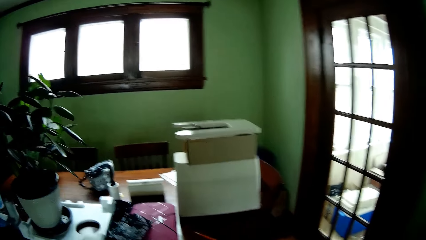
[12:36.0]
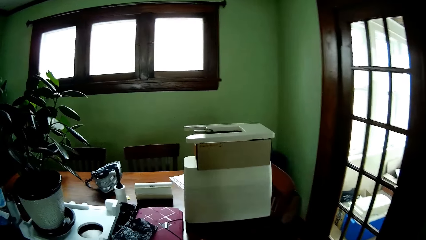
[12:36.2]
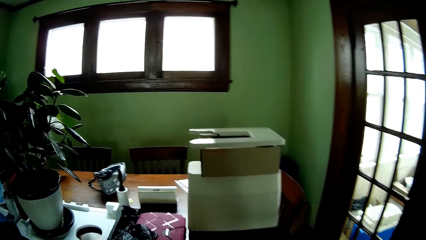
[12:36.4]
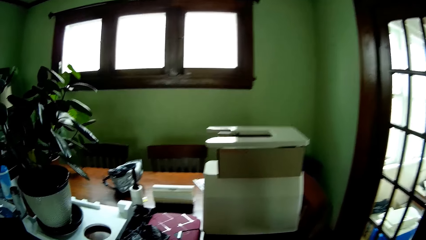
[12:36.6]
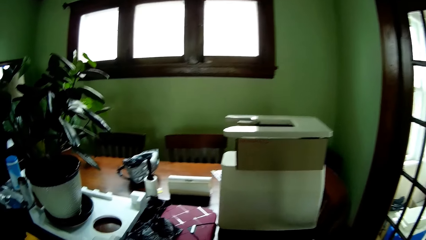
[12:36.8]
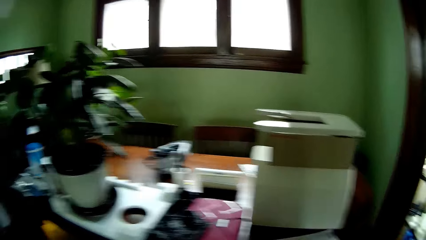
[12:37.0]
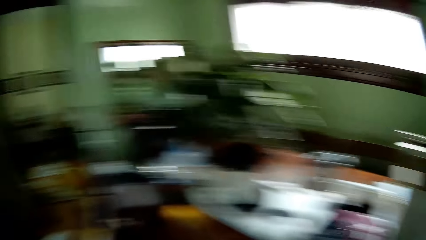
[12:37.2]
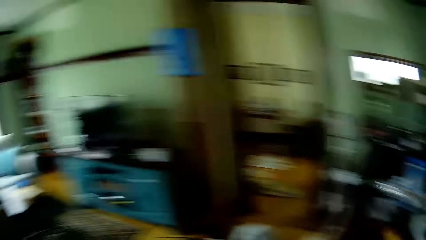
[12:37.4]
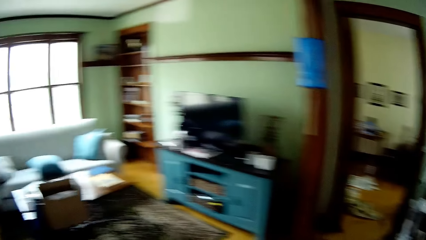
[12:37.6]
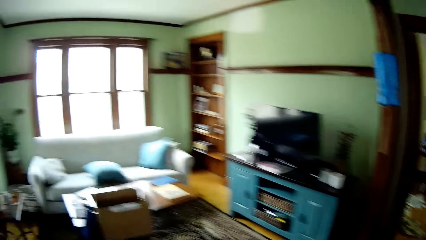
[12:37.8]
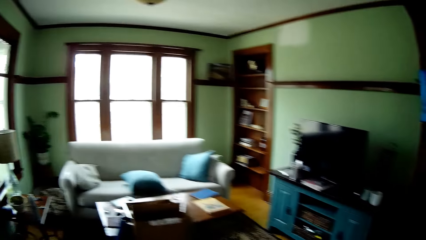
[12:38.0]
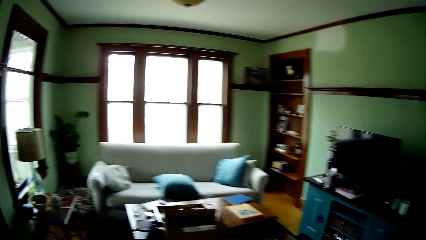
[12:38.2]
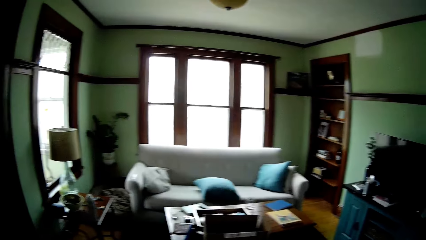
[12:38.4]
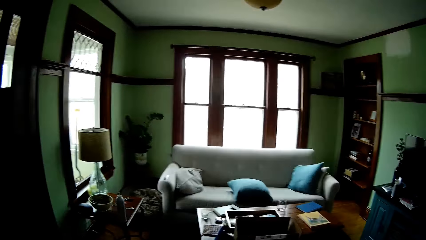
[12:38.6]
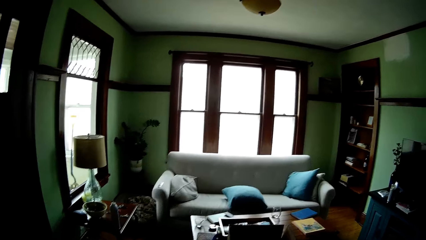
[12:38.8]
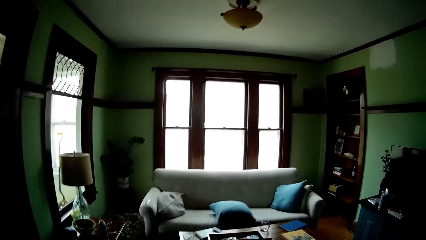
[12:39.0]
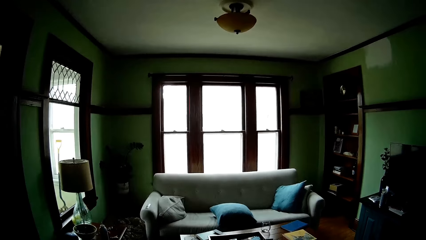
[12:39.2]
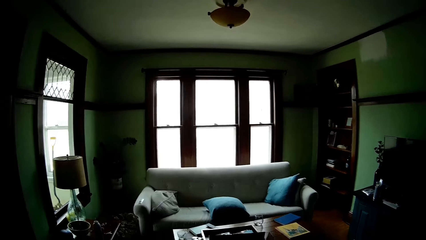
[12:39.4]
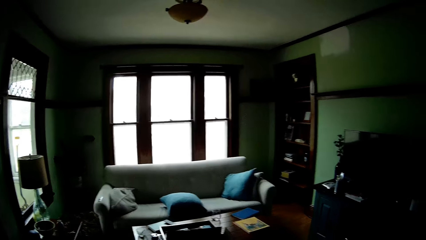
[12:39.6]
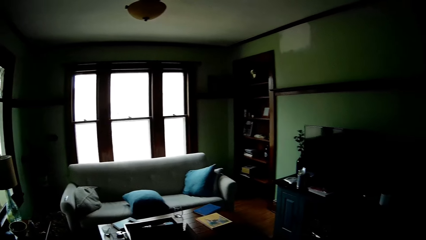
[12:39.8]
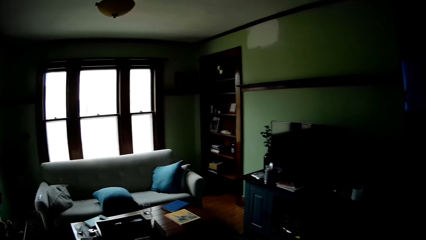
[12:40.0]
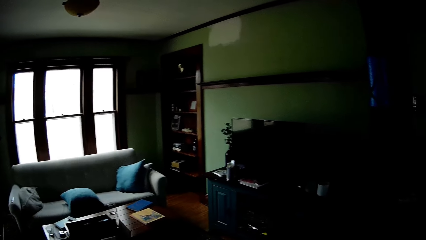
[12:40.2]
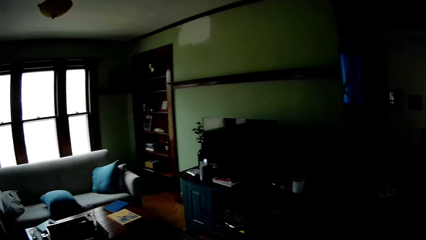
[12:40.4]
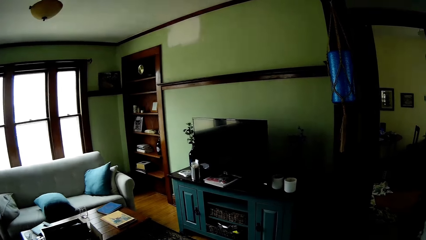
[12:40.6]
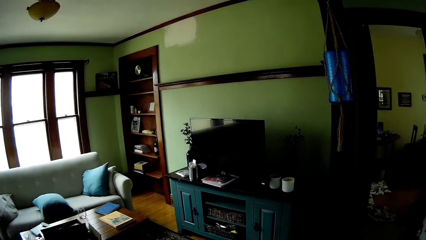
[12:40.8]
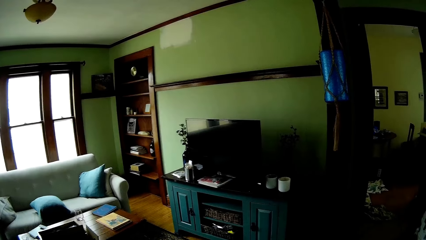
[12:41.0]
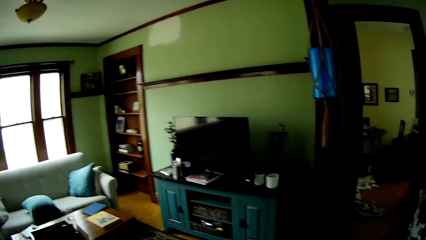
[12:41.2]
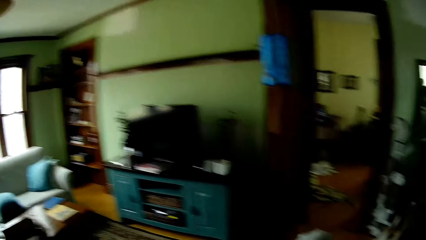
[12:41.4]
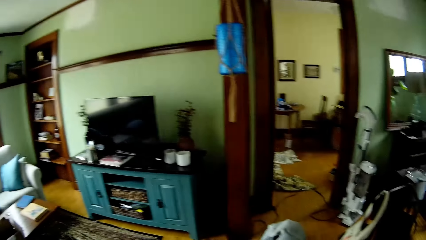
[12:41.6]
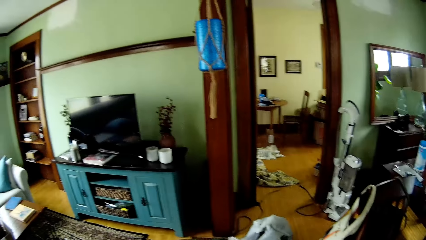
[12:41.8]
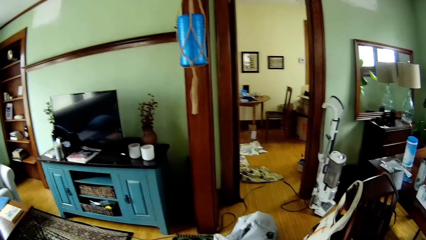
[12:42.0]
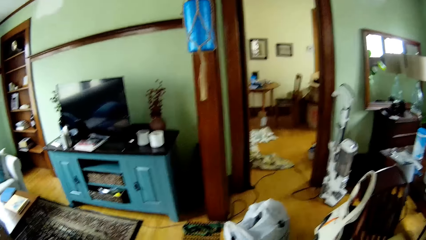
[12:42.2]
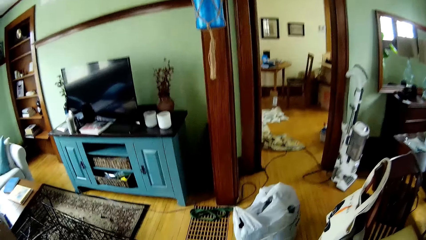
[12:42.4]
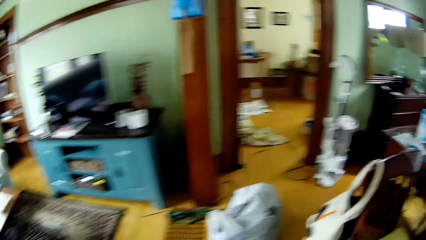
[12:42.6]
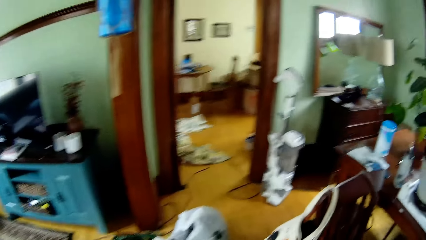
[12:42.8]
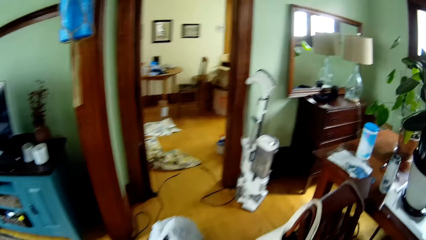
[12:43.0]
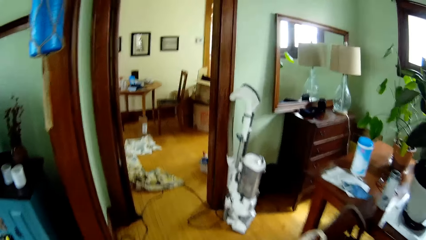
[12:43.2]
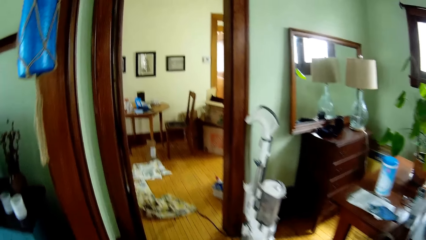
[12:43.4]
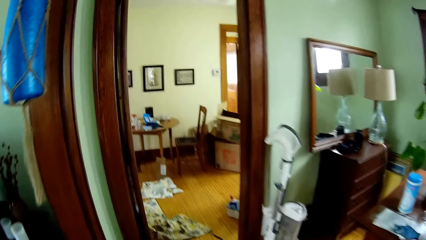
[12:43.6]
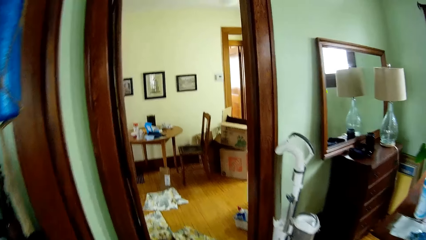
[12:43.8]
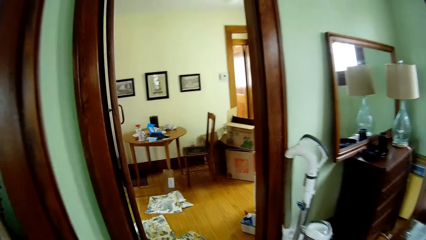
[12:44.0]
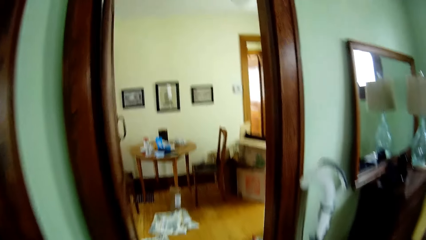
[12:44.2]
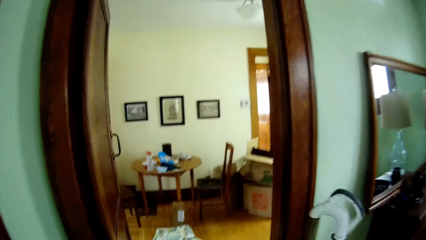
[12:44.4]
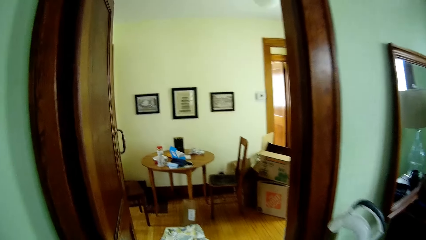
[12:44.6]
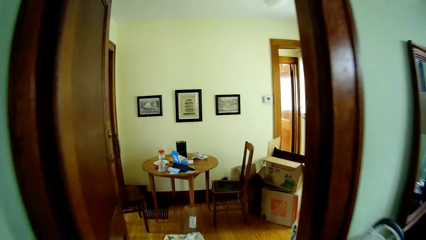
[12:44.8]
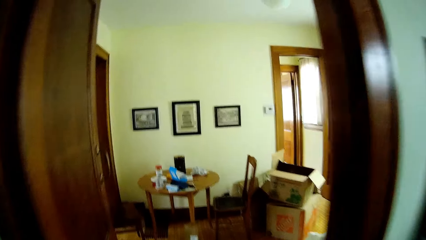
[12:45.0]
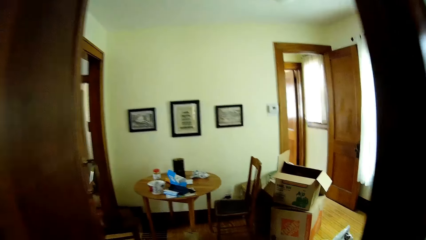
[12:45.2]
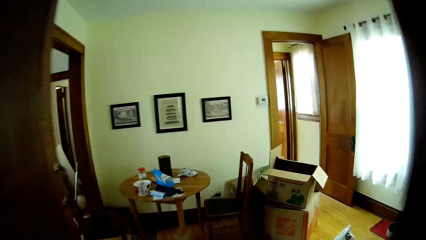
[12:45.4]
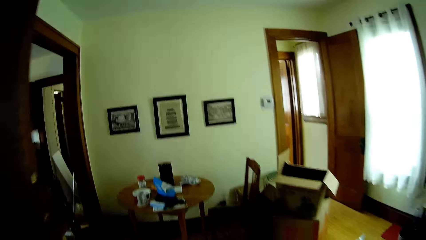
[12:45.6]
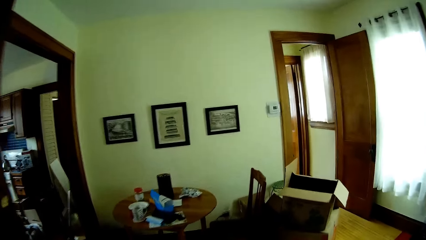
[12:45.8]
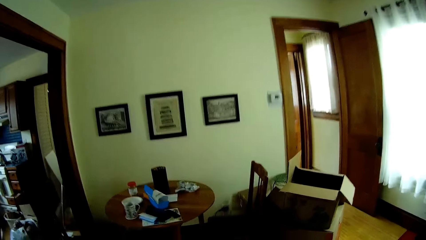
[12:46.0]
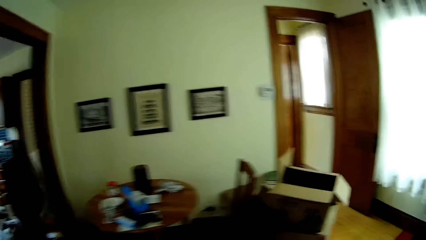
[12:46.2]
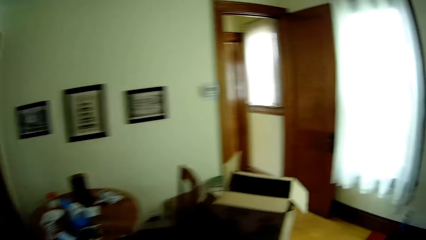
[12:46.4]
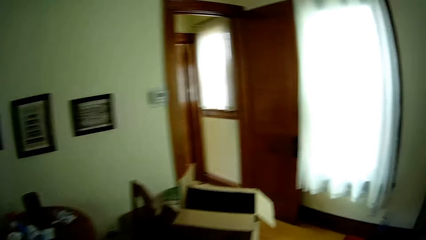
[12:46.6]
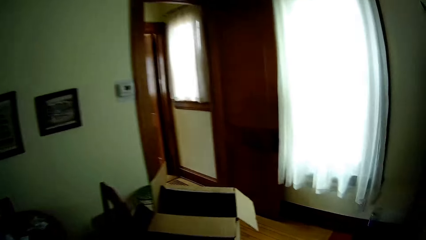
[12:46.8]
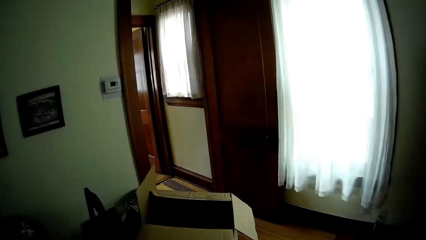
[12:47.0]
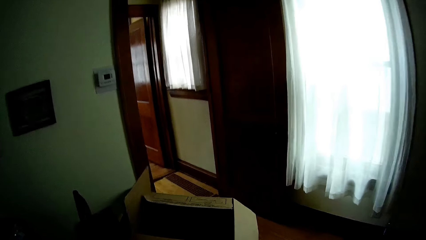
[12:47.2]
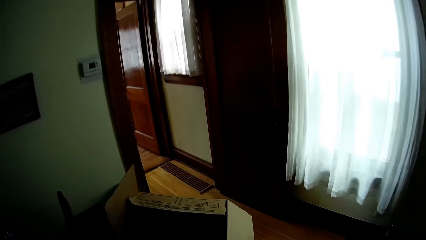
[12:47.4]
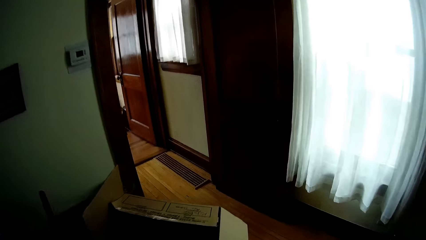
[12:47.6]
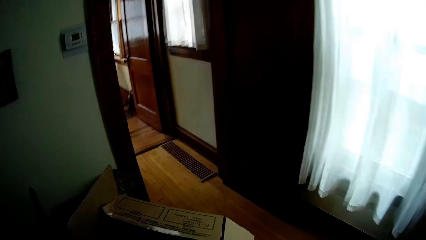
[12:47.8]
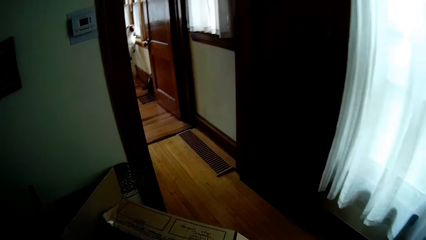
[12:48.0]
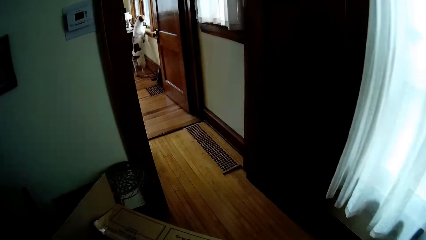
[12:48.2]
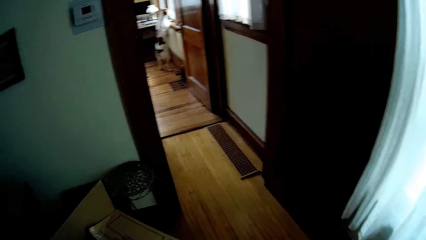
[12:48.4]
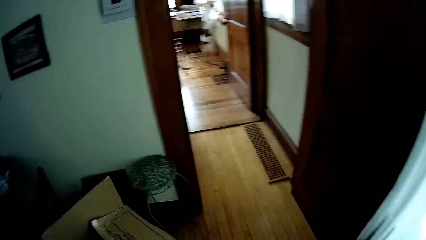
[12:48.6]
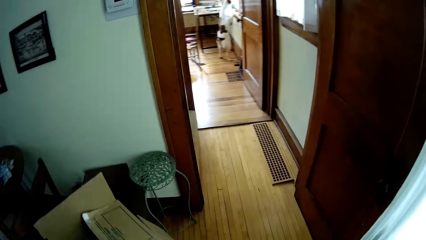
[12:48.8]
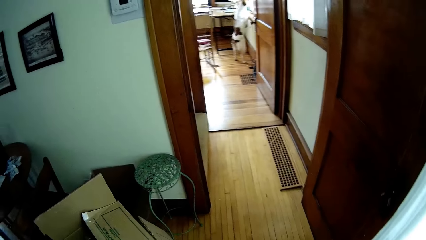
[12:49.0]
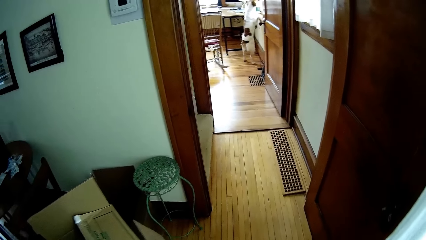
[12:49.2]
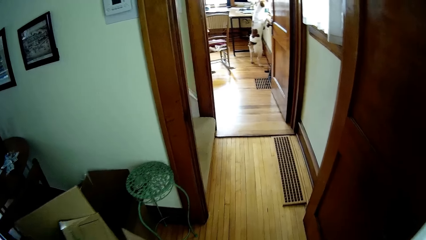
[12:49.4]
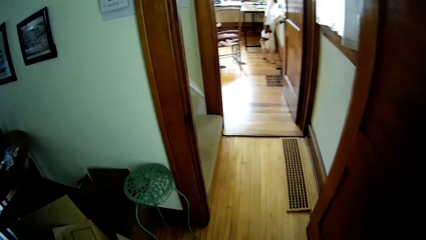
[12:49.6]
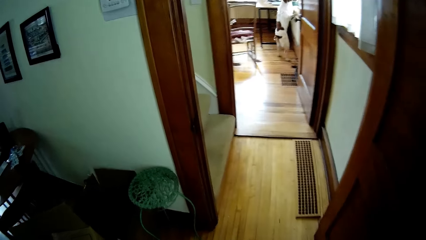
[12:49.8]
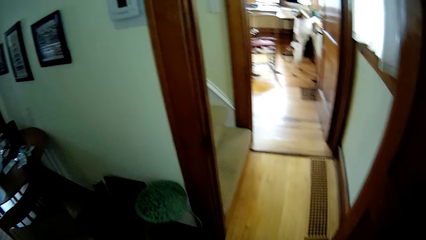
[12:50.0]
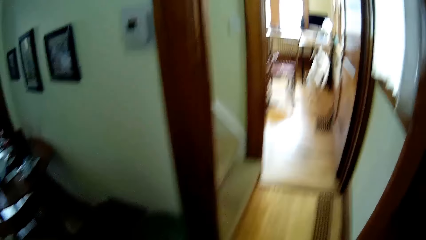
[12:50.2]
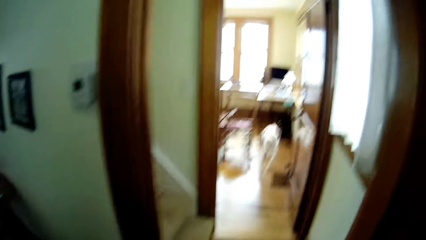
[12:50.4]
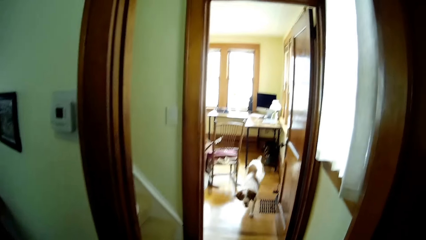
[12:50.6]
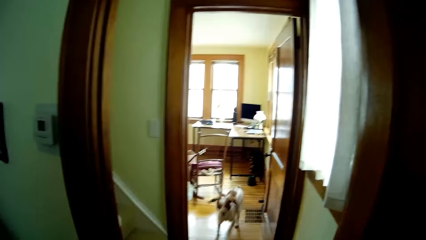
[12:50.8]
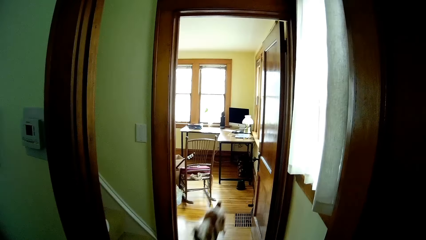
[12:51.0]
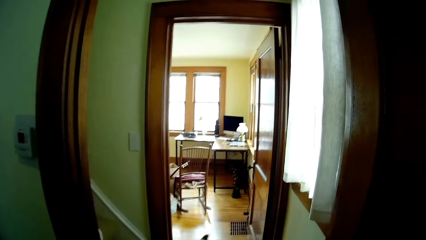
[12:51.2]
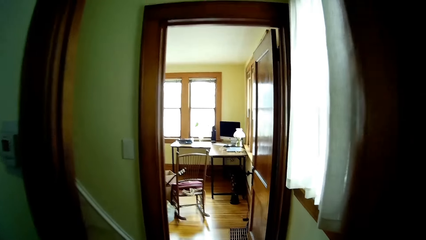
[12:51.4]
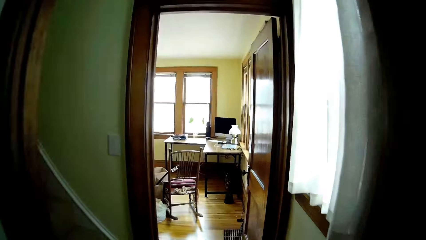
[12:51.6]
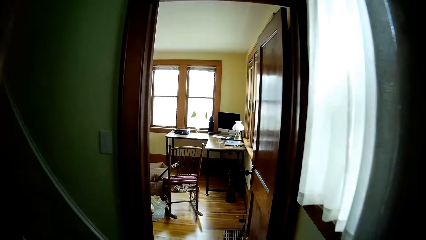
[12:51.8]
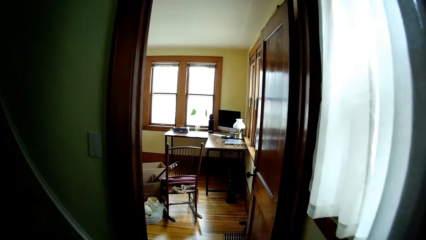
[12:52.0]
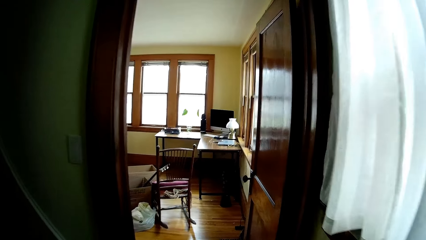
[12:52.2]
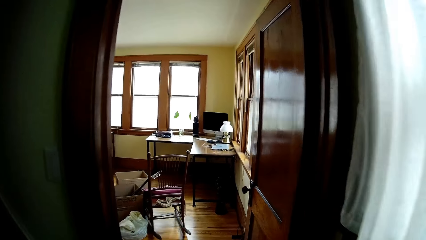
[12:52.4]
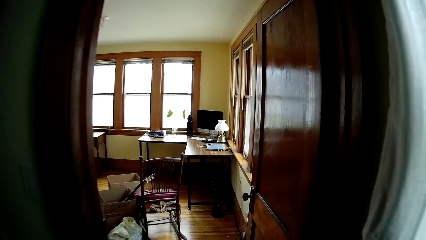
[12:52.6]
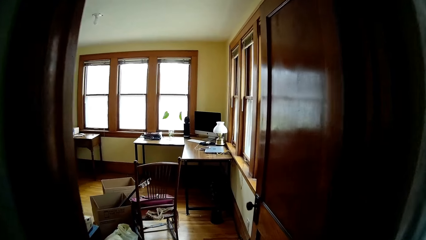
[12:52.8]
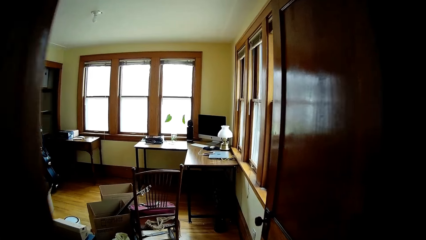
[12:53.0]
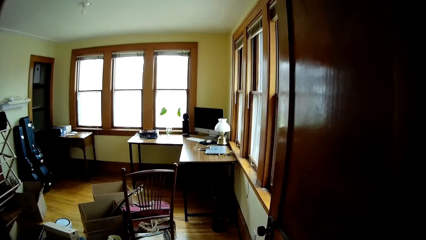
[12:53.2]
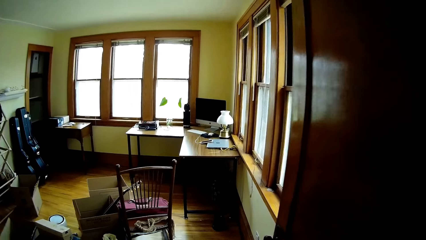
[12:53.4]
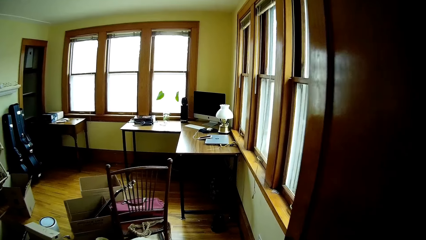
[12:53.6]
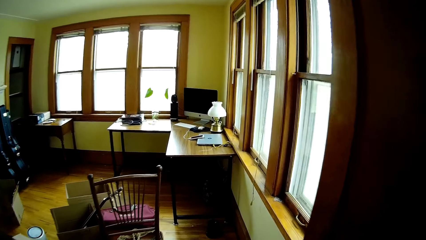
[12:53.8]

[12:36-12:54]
The camera wearer drops a paper in his right hand on the table. He walks around the rooms. He walks through the door into the corridor. The dog walks towards the camera wearer. He walks through a door into a hallway. He walks through a door into a study room.
